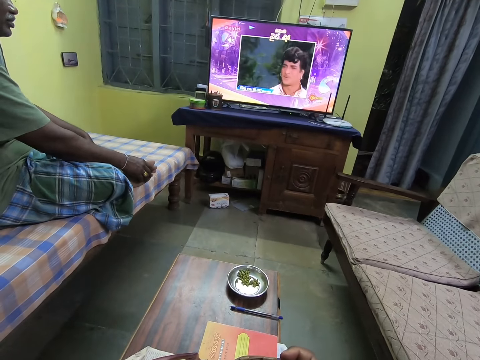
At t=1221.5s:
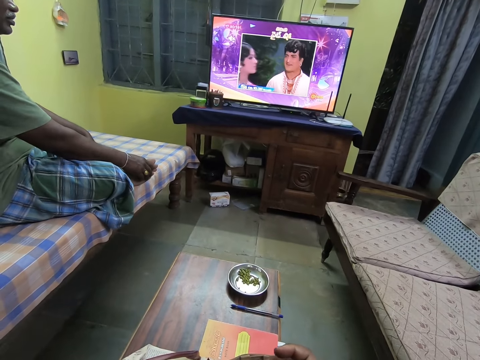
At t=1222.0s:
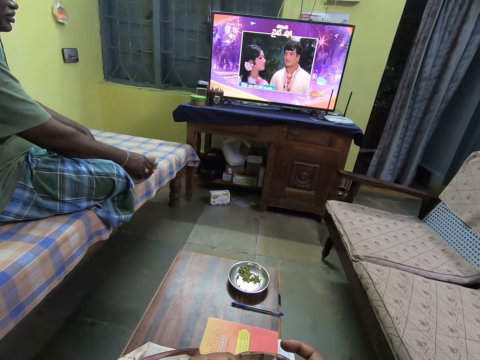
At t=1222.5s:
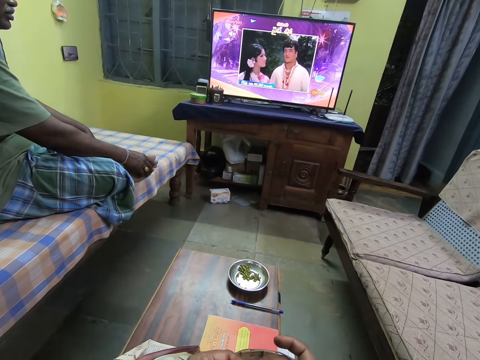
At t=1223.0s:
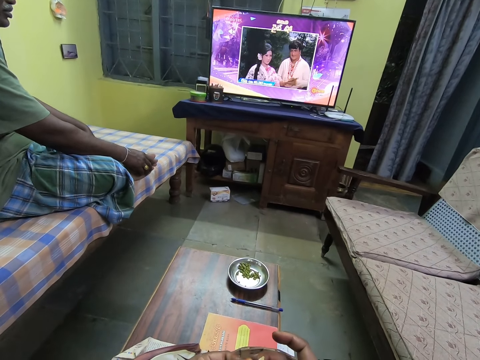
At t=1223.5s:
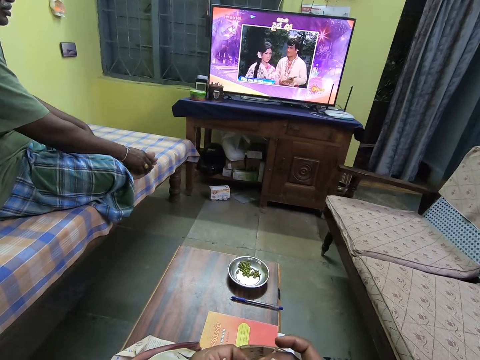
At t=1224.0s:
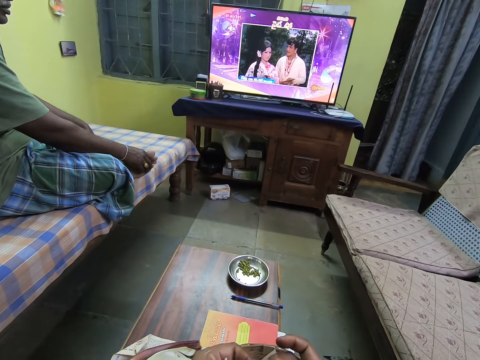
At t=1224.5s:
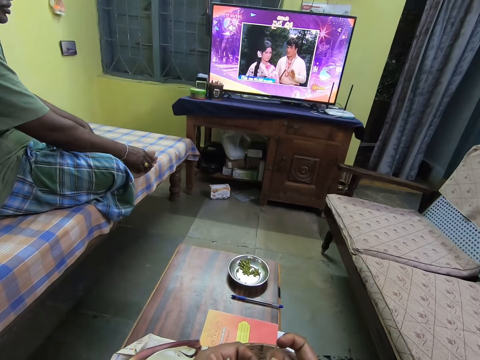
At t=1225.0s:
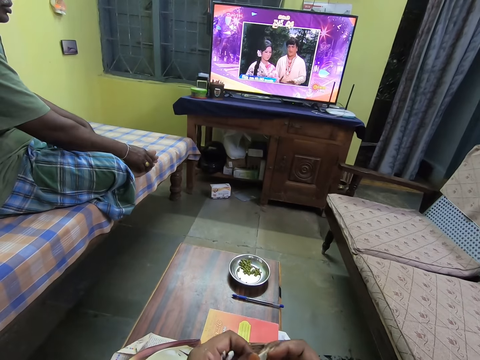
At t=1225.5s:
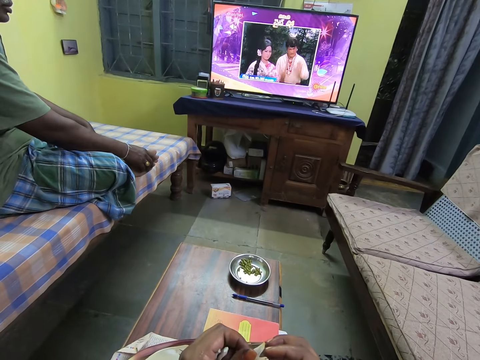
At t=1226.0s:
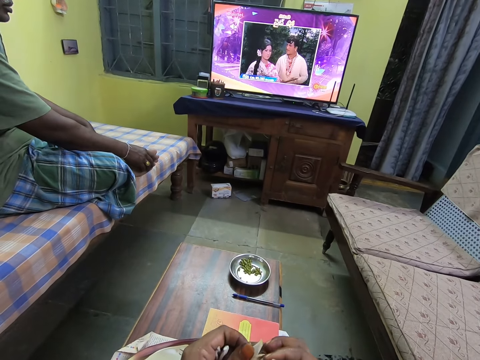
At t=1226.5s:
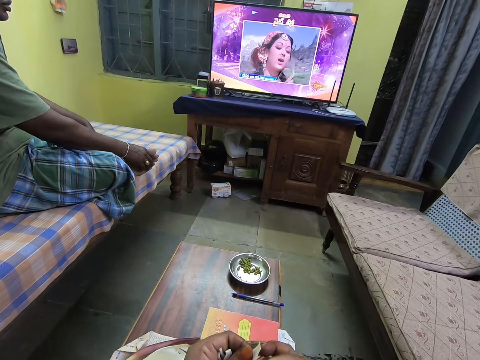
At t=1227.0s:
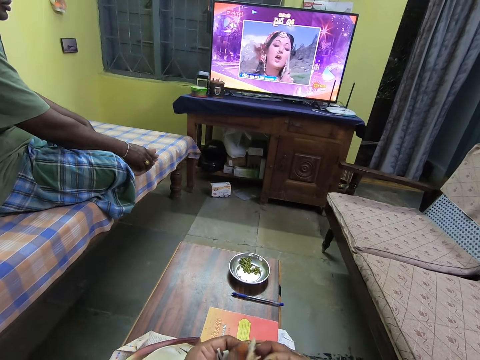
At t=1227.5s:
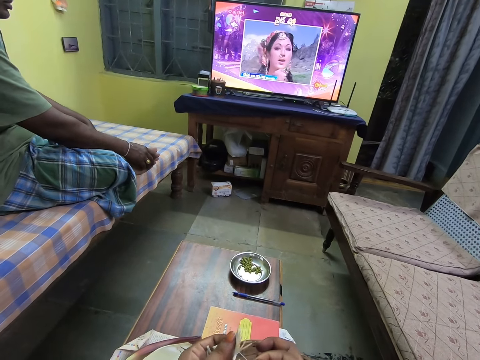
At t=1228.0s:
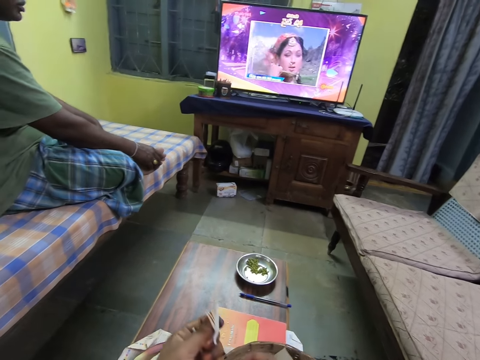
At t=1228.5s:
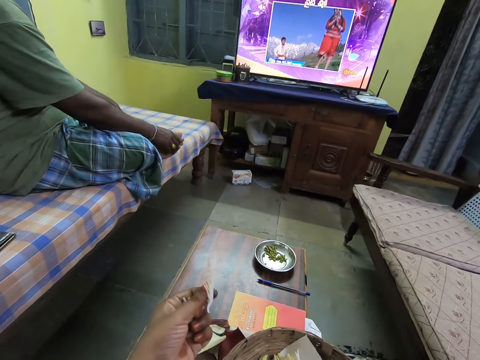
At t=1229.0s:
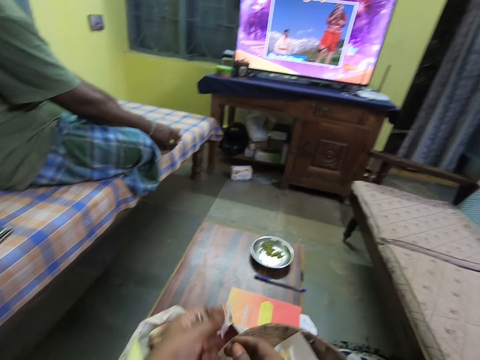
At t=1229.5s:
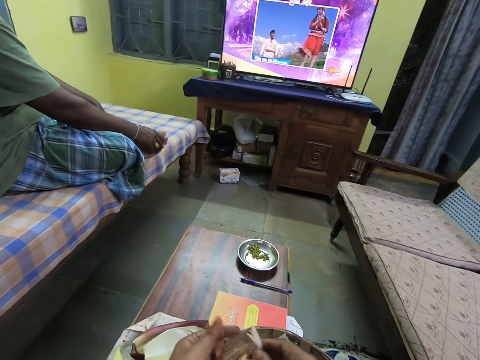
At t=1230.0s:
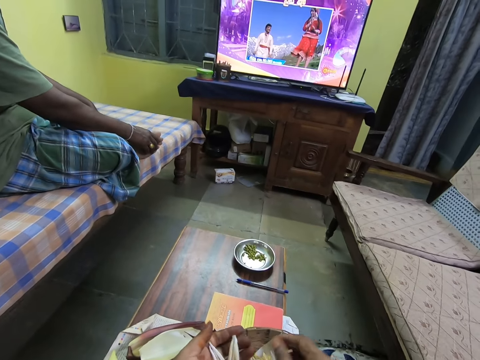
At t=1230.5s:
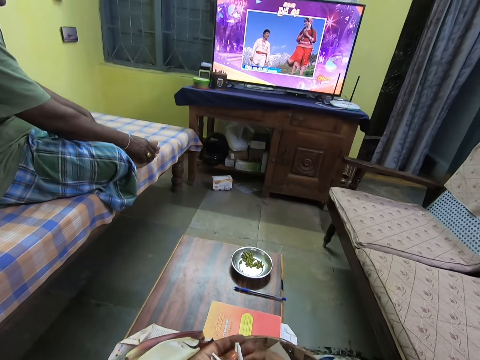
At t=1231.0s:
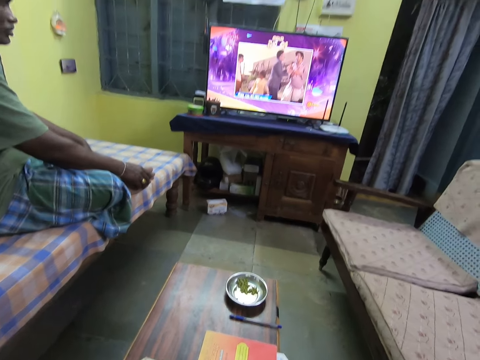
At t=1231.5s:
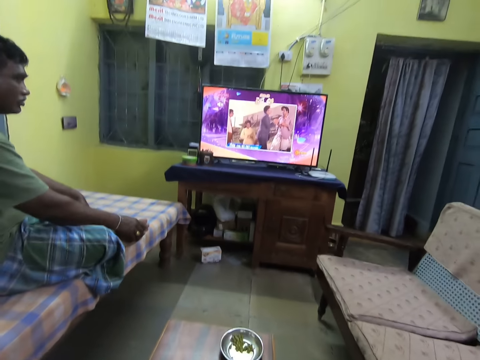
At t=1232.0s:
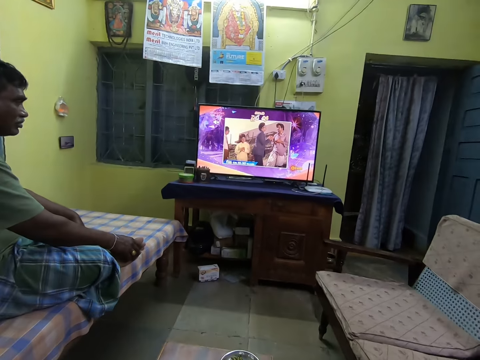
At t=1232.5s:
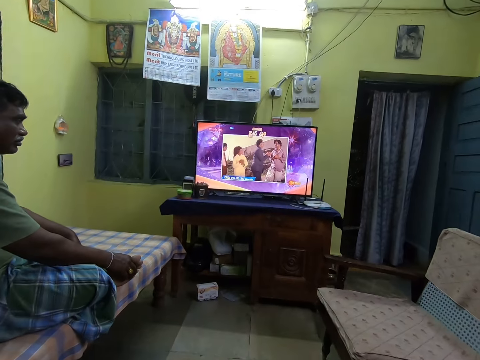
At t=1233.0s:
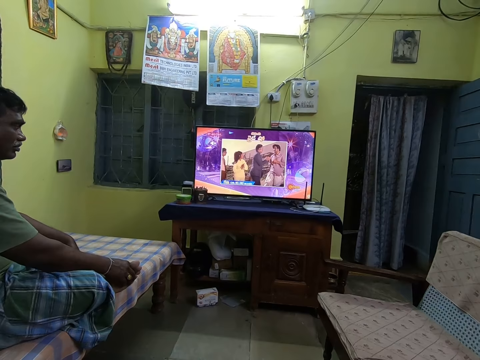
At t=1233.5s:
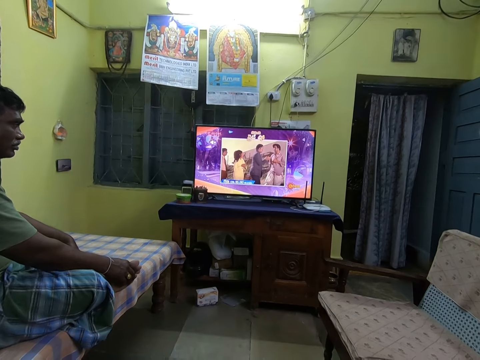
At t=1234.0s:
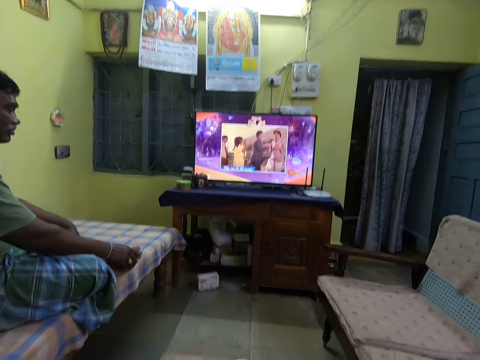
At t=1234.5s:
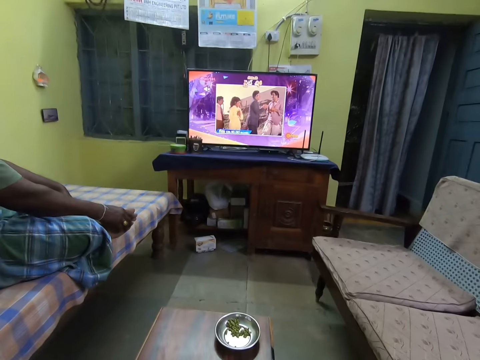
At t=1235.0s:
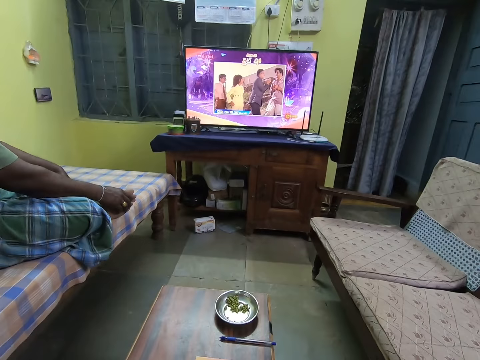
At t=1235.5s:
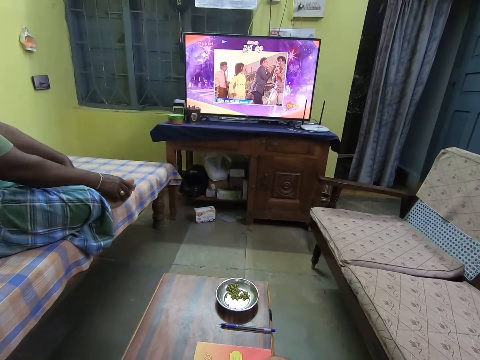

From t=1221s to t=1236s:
The camera wearer removes a plantain flower seed from the plantain flower with her right hand. She passes the plantain flower to her right hand with her left hand. She drops the plantain flower on some plantain flowers on the paper in the basket with her right hand. She takes a plantain flower from her left hand with her right hand.

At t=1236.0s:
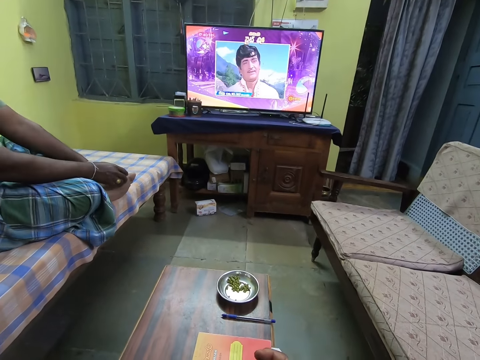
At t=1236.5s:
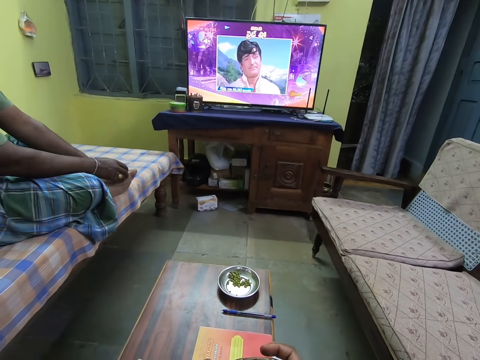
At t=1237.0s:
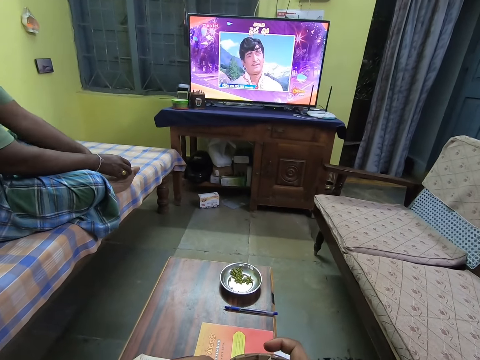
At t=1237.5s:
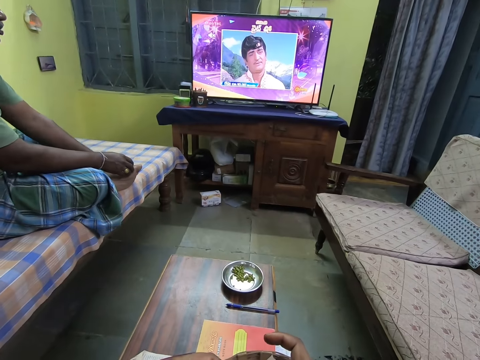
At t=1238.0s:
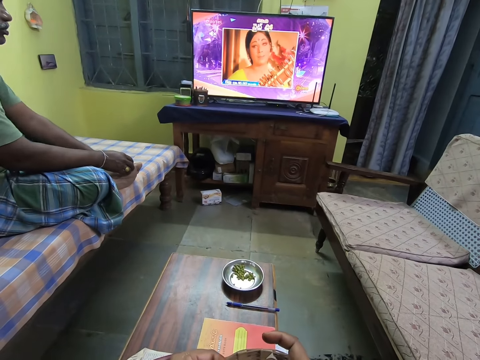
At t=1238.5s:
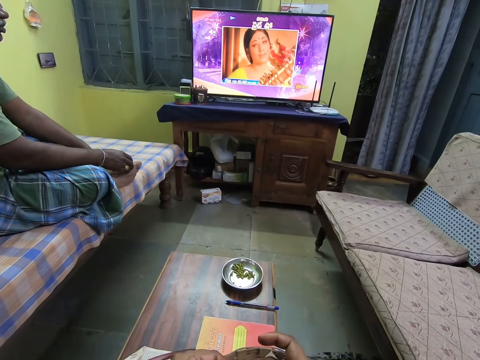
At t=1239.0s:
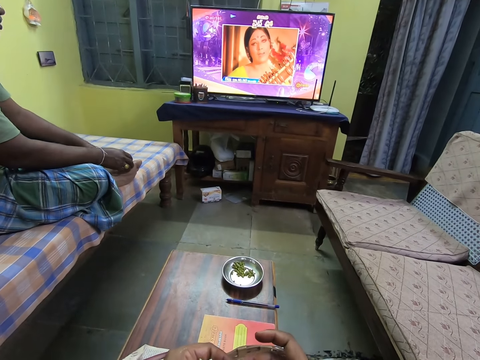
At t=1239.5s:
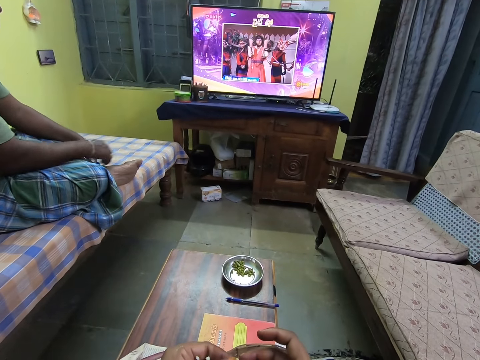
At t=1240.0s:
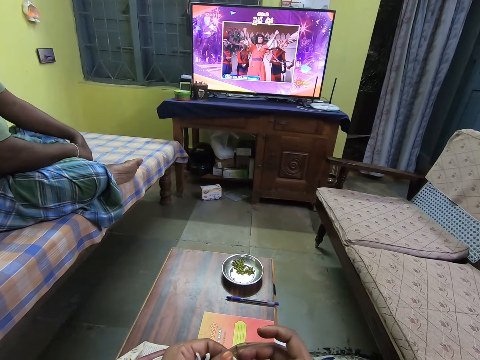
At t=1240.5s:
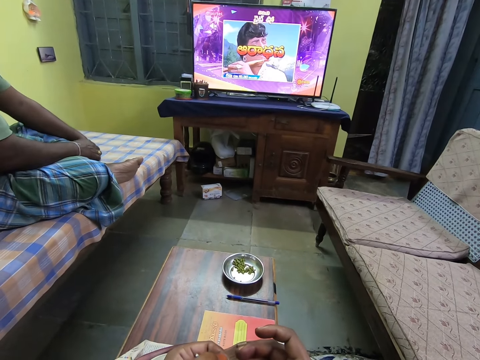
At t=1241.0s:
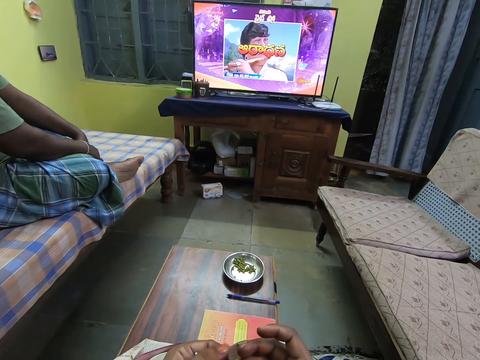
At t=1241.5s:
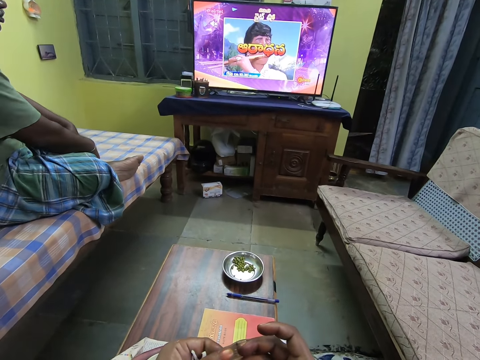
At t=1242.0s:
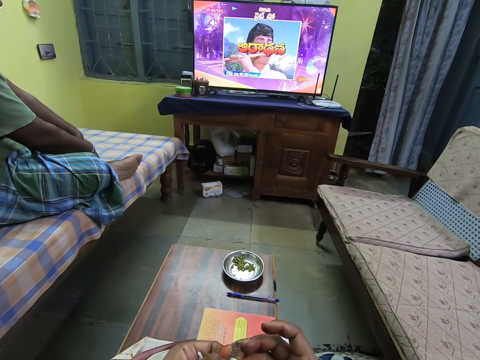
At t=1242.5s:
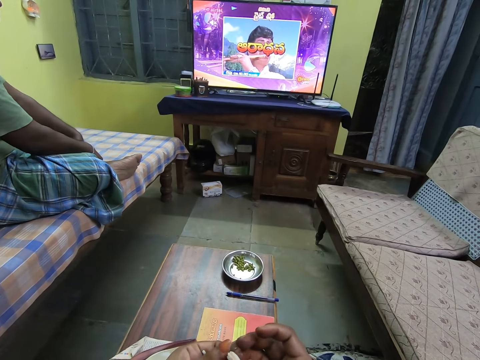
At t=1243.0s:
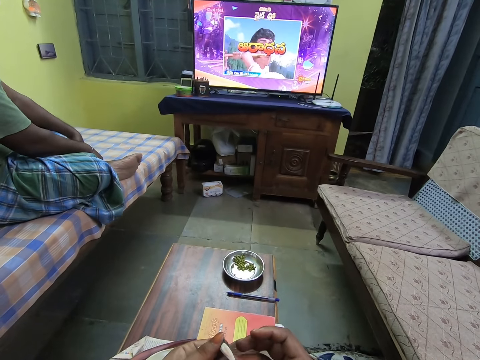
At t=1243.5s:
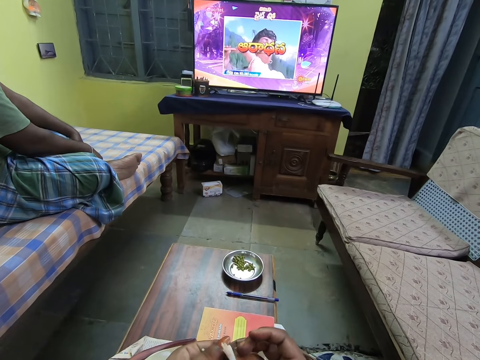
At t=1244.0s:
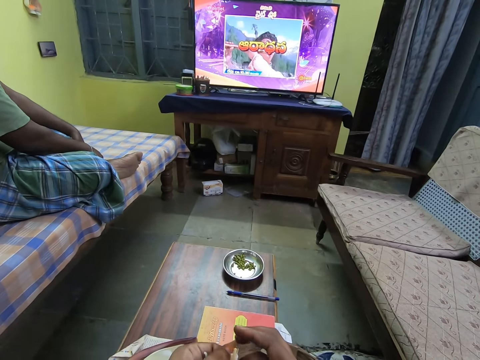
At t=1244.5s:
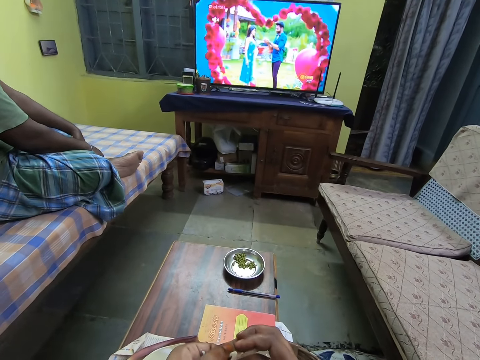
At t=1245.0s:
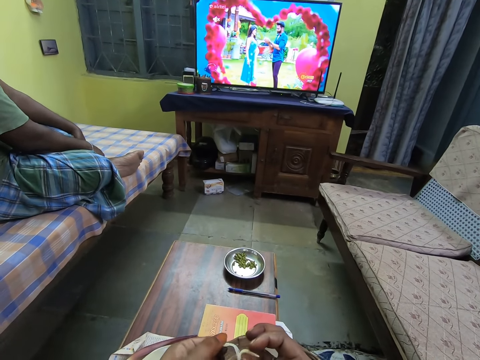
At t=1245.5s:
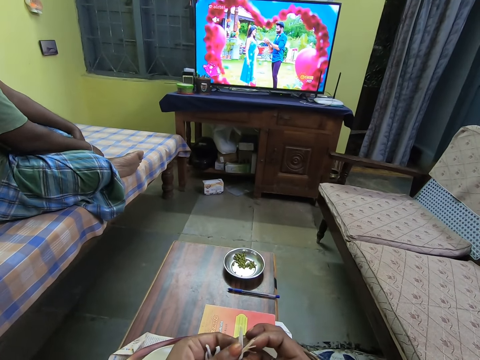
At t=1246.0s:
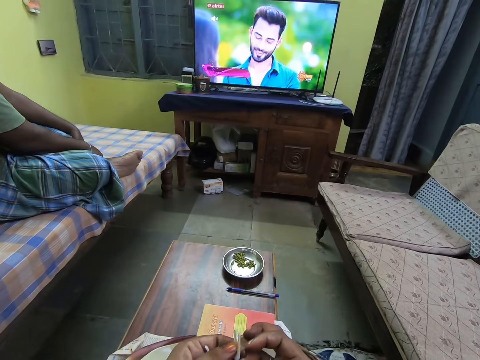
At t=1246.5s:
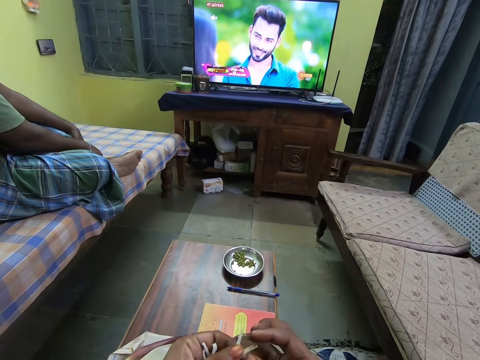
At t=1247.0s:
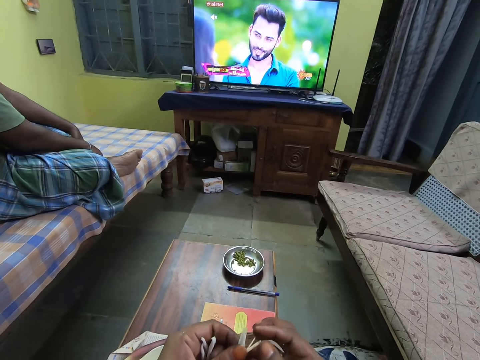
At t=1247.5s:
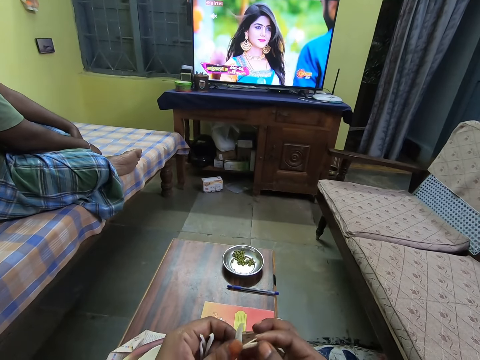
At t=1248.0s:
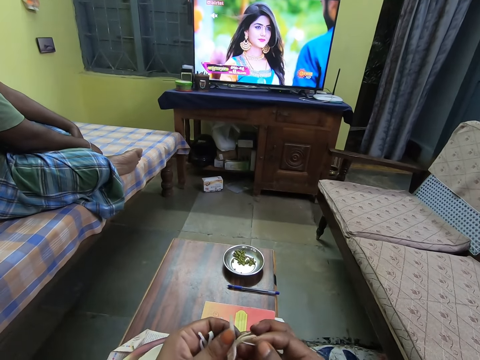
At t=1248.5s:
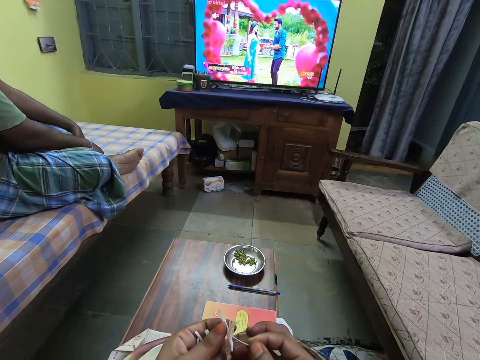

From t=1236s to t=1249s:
The camera wearer peels the plantain flower with her right hand. She removes the plantain flower seed from the plantain flower with her right hand.
